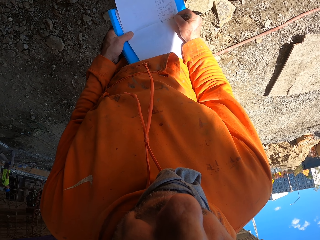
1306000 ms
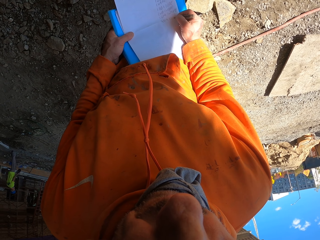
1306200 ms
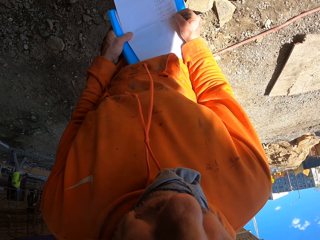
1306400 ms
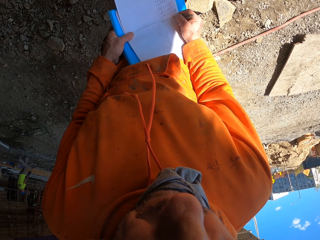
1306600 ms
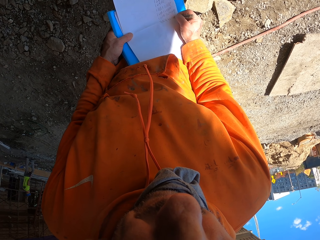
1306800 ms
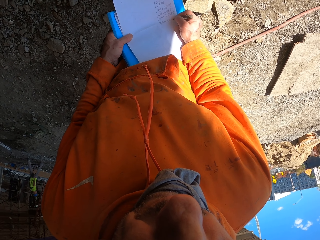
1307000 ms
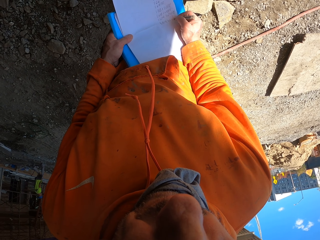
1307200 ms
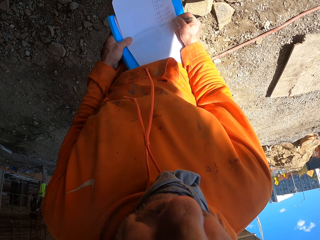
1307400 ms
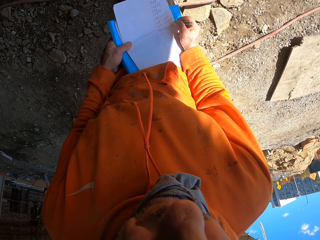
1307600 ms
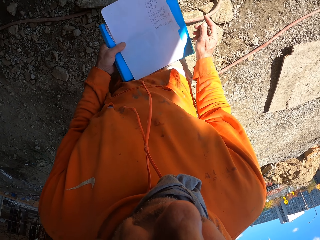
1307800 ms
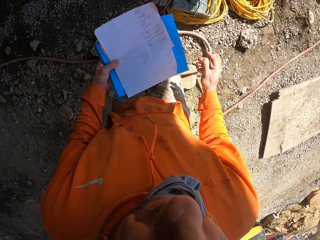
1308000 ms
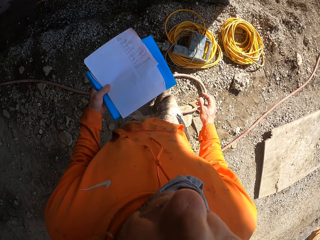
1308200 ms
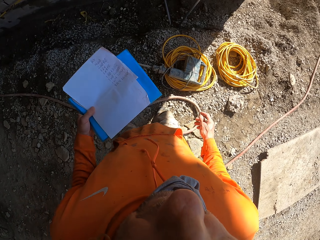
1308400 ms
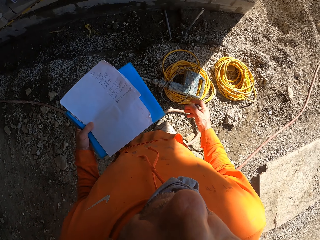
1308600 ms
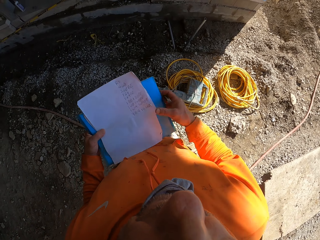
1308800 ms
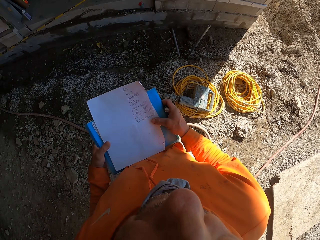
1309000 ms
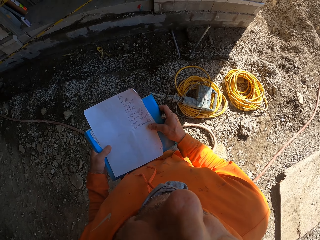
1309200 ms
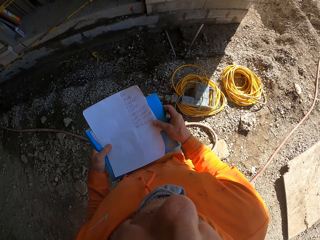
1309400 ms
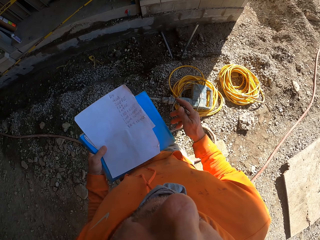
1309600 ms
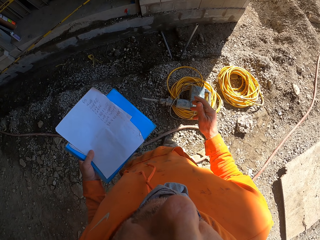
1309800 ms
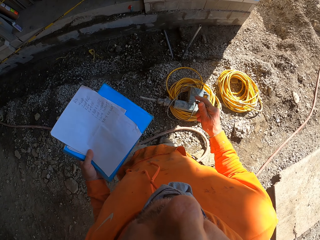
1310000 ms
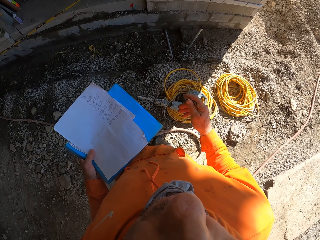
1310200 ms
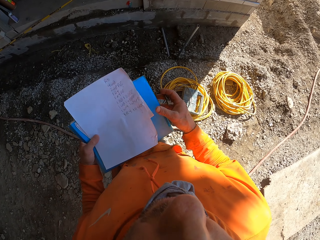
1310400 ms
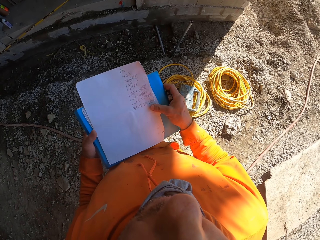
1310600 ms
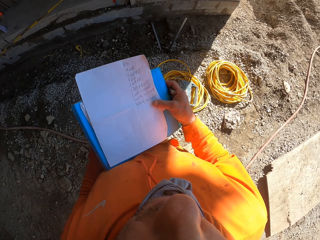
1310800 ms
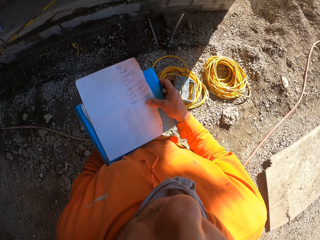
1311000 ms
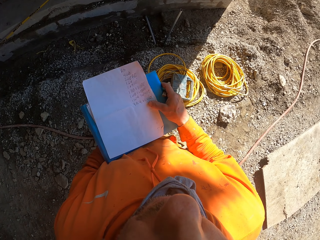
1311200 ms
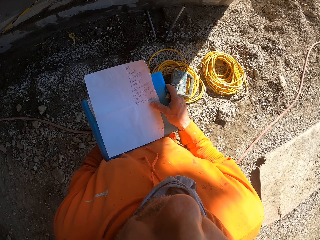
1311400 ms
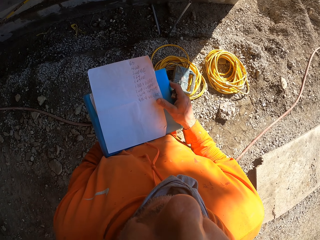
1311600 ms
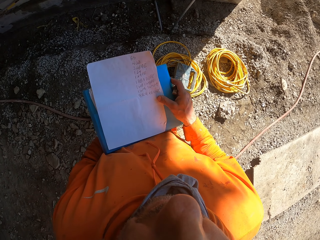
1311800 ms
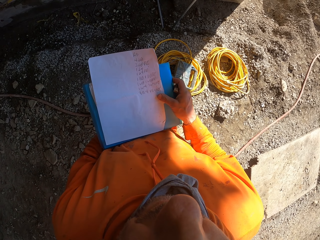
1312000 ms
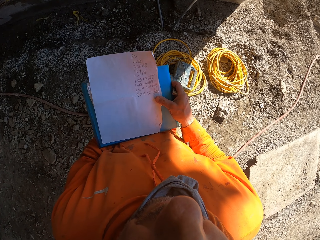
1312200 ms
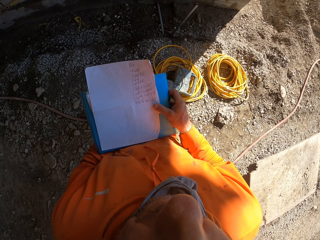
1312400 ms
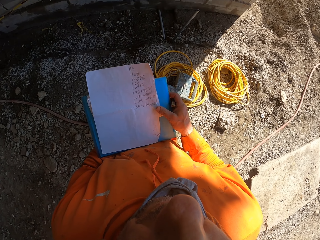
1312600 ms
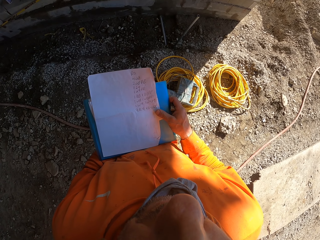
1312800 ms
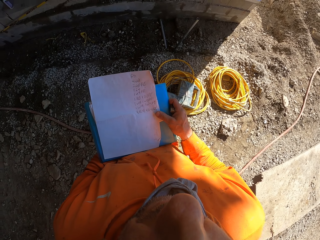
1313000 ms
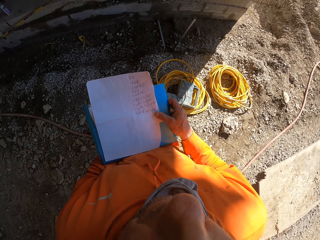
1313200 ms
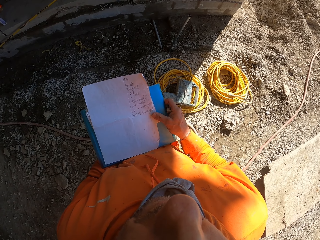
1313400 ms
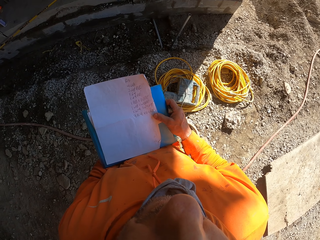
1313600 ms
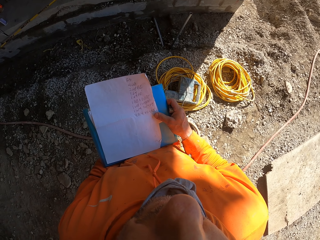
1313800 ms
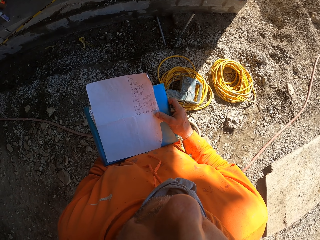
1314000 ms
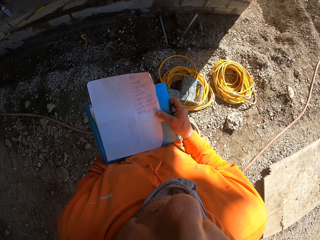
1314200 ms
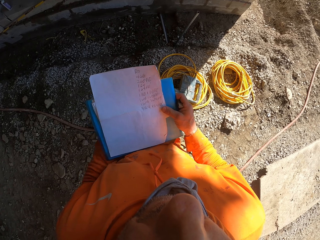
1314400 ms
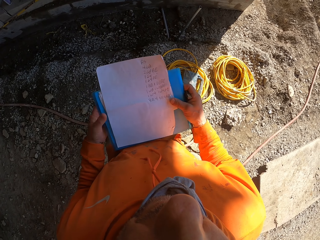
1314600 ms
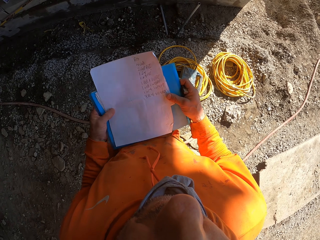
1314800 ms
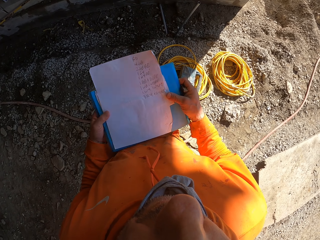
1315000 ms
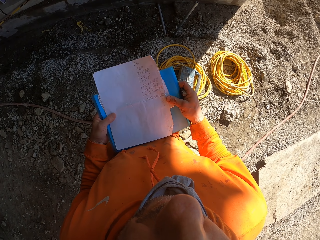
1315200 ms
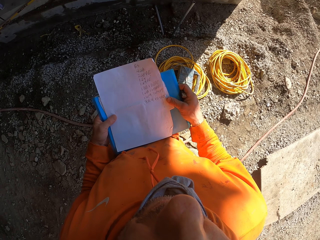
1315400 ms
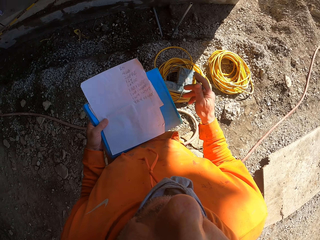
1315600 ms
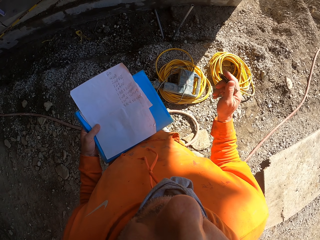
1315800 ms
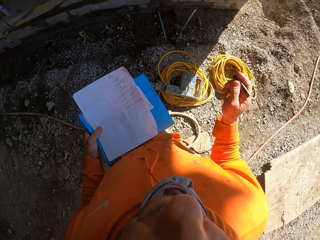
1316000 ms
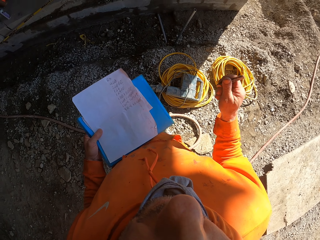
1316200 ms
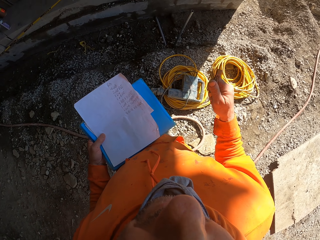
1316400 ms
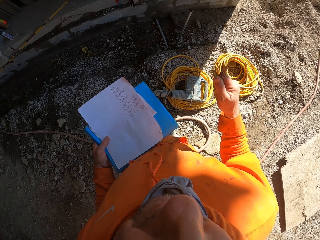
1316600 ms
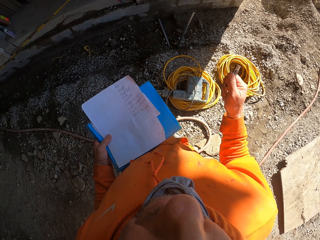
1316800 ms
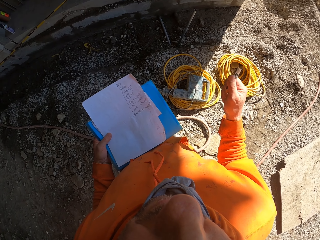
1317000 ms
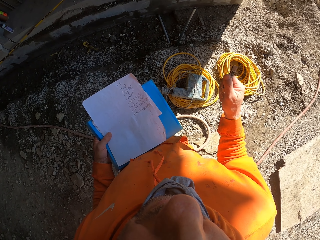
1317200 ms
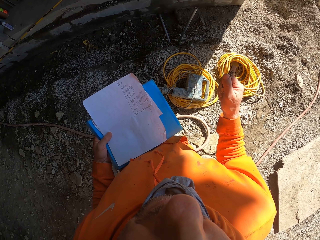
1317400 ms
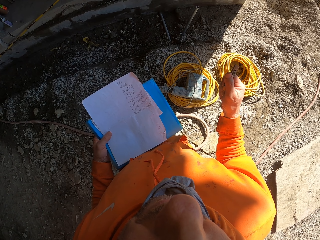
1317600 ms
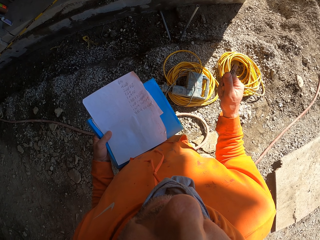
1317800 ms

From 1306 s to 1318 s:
The camera wearer looks around. He holds files with his left hand. He moves his hand.

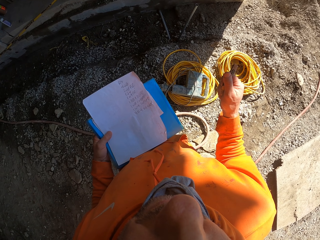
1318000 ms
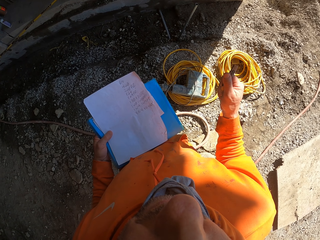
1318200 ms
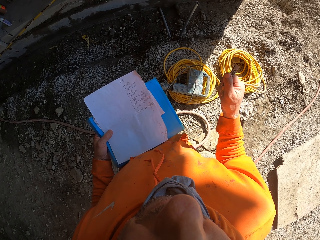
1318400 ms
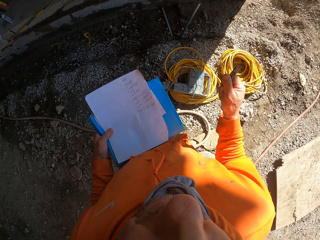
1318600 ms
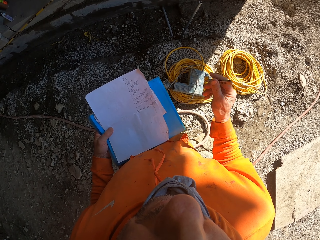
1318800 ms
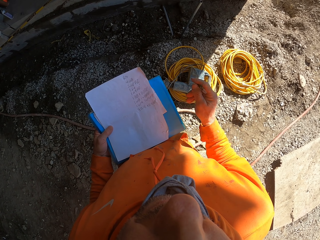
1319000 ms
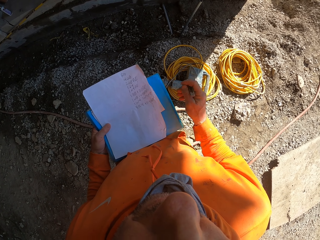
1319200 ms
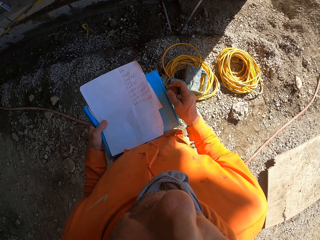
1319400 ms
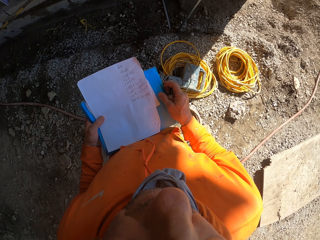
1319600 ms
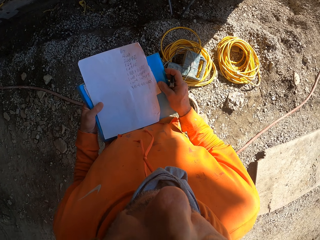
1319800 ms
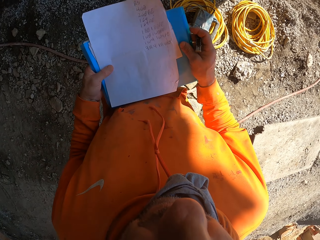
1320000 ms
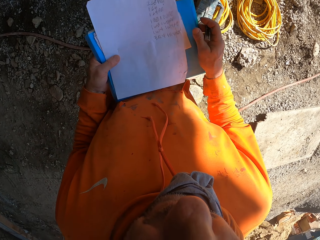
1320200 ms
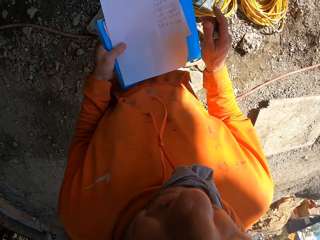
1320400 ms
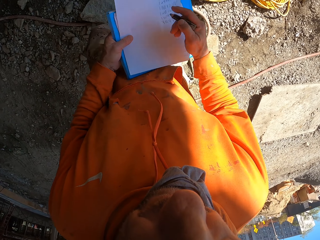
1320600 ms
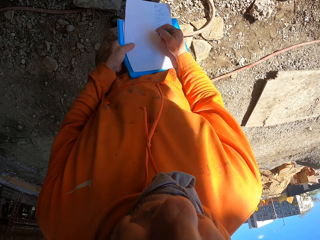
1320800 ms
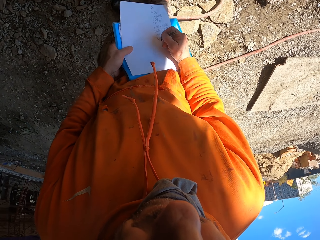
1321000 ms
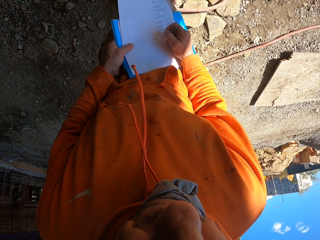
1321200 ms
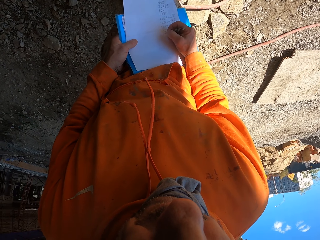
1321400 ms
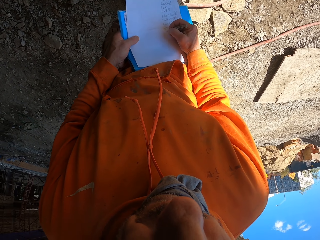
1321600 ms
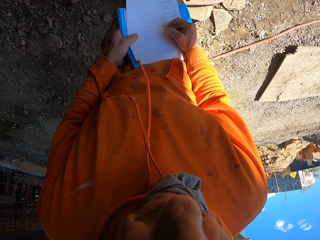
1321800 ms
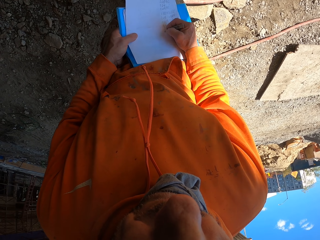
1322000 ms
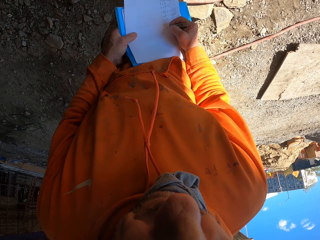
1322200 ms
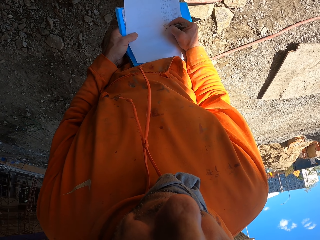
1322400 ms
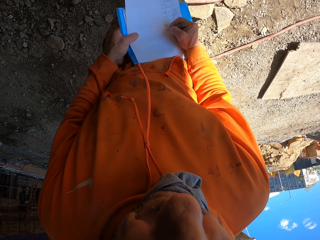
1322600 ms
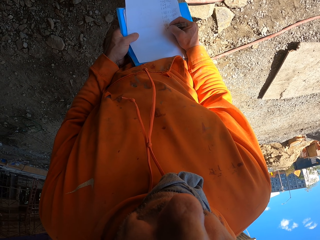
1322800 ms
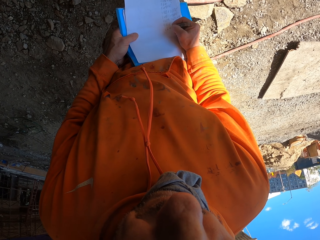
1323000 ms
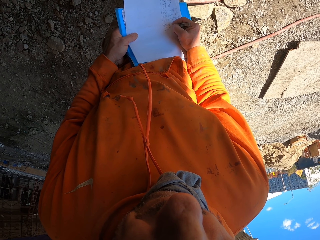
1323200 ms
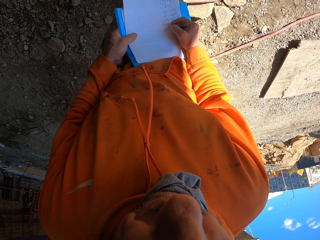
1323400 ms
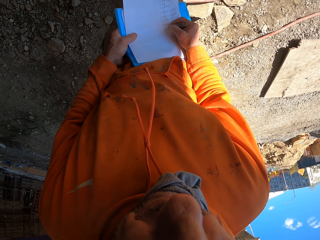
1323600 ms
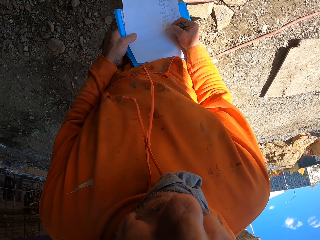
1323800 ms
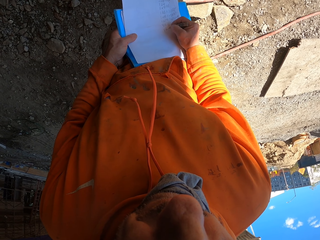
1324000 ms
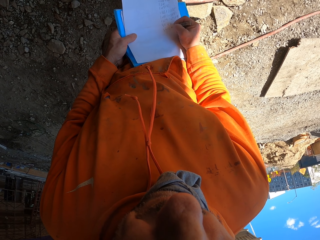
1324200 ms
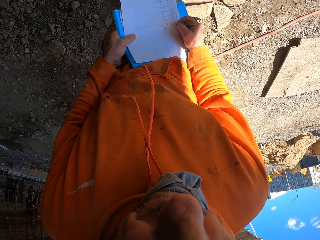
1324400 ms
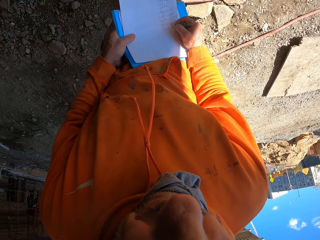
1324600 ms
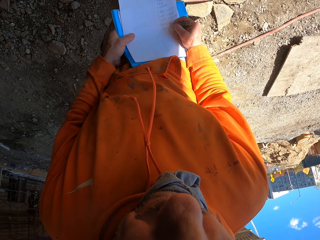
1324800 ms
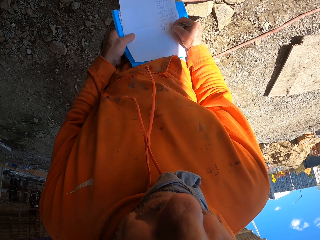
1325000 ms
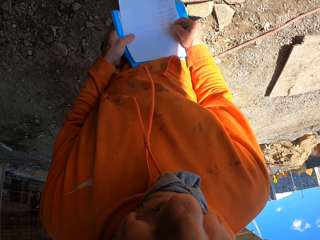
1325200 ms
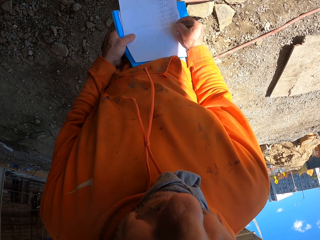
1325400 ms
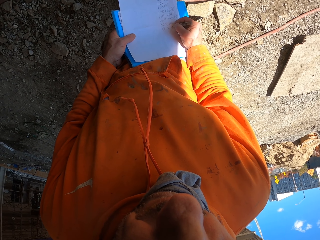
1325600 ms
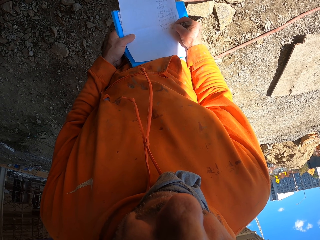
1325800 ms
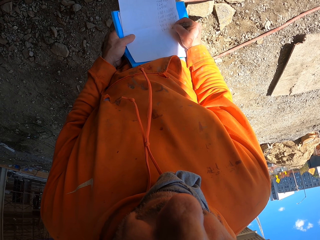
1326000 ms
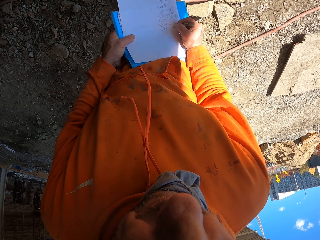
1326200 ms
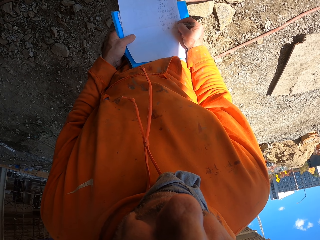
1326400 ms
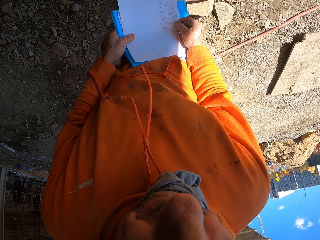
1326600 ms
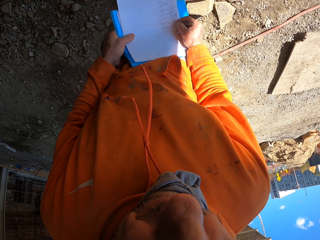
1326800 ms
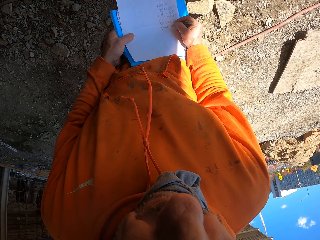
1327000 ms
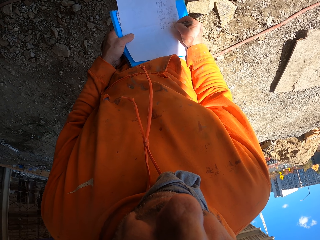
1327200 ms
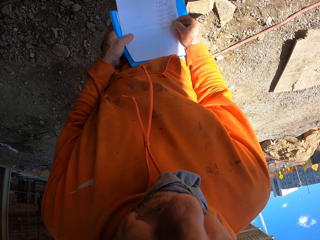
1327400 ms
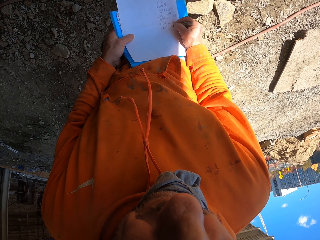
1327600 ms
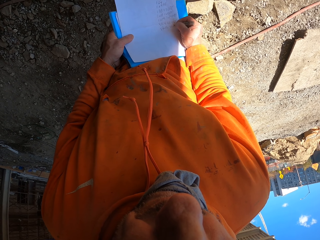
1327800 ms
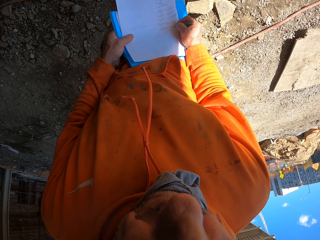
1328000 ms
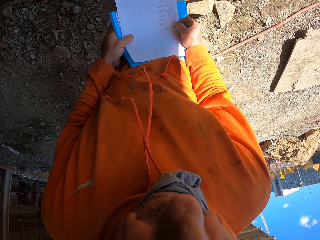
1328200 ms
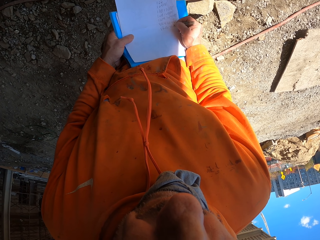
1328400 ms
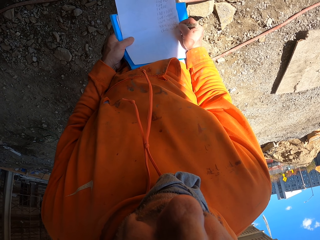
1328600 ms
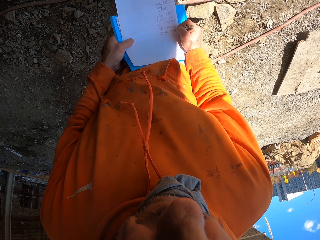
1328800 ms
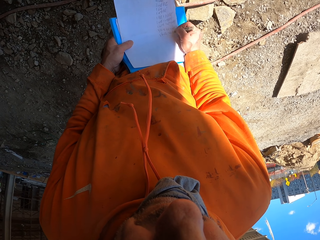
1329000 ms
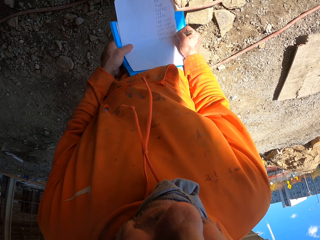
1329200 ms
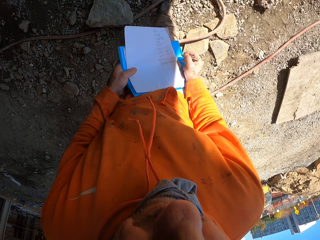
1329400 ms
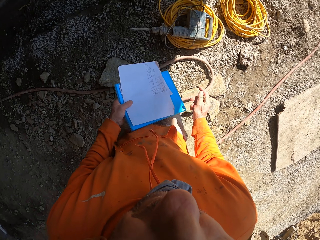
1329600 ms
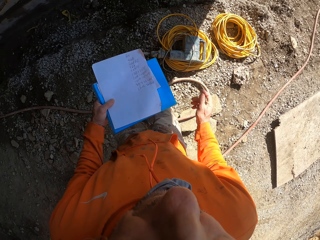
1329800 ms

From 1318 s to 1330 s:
The camera wearer points around. He holds files with his left hand. He writes on the paper.
